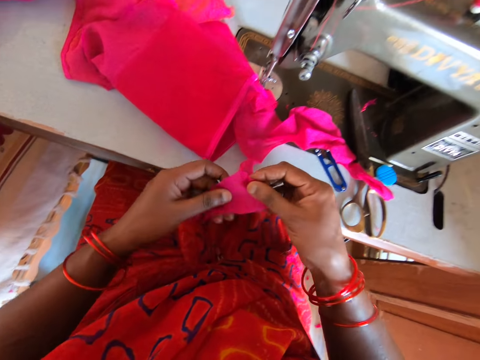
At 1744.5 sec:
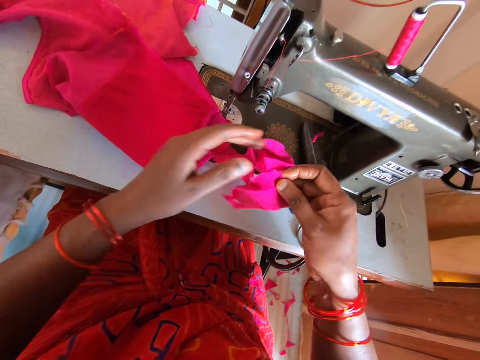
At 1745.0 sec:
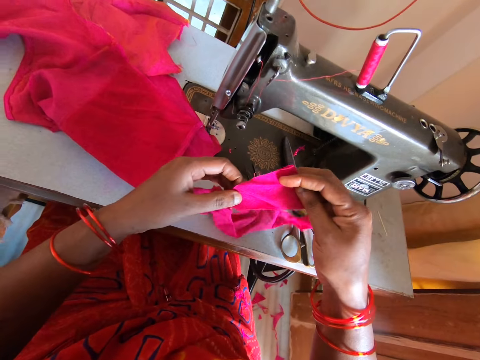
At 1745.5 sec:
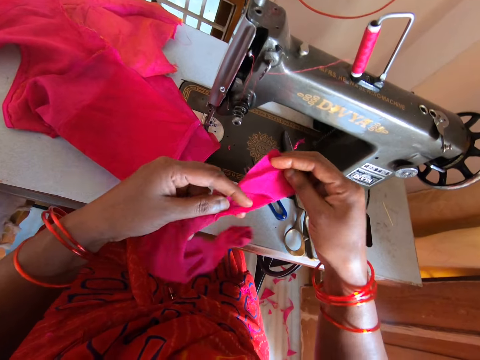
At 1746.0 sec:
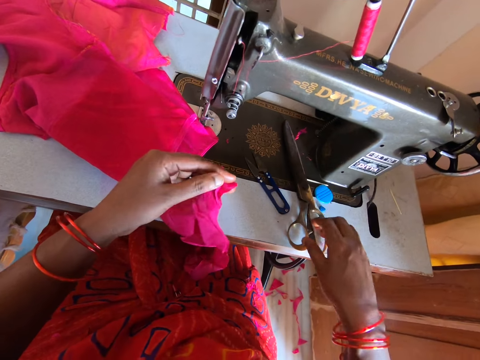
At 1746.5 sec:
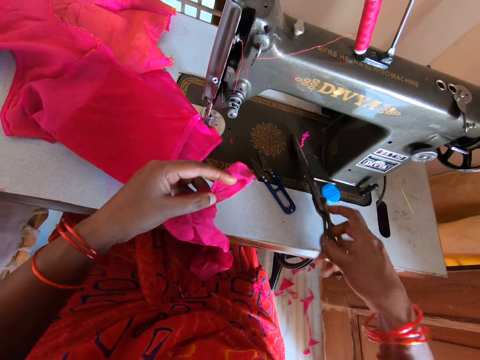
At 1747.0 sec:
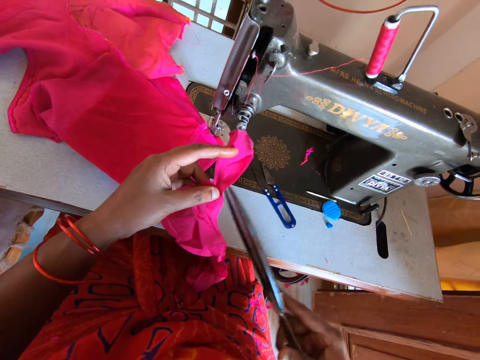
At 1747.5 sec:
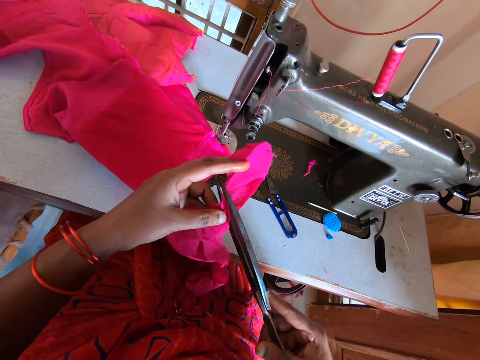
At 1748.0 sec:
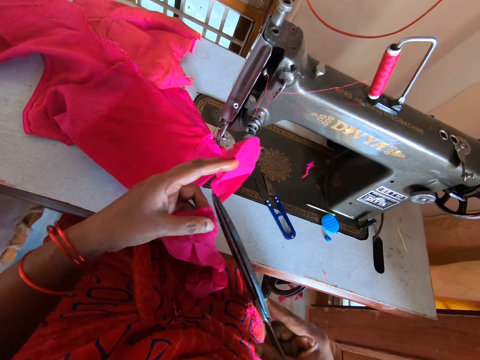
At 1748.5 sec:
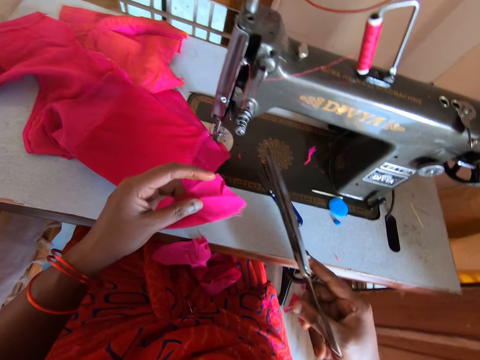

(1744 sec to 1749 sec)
The camera wearer picks up the scissors from the sewing machine. They cut the cloth with the scissors.

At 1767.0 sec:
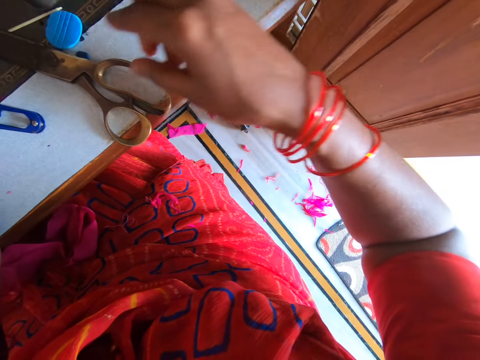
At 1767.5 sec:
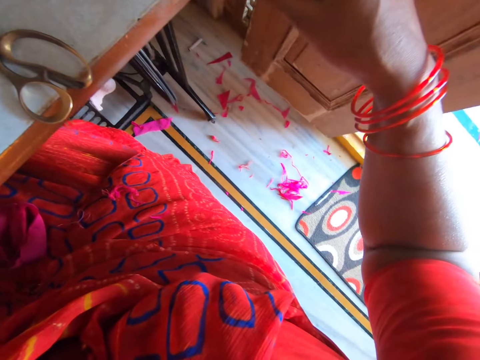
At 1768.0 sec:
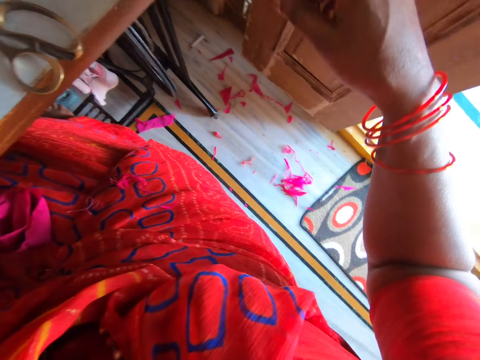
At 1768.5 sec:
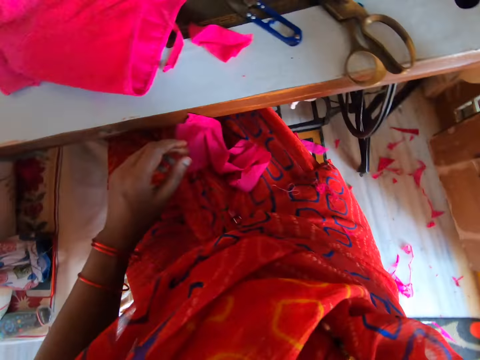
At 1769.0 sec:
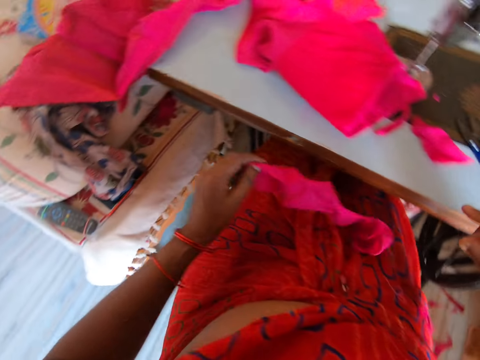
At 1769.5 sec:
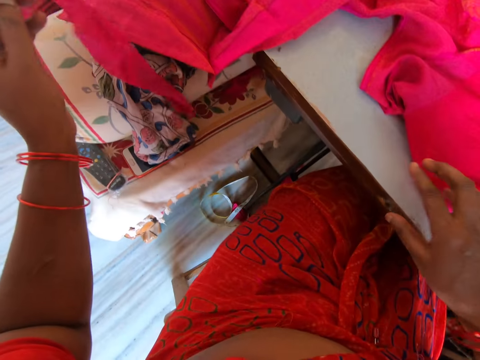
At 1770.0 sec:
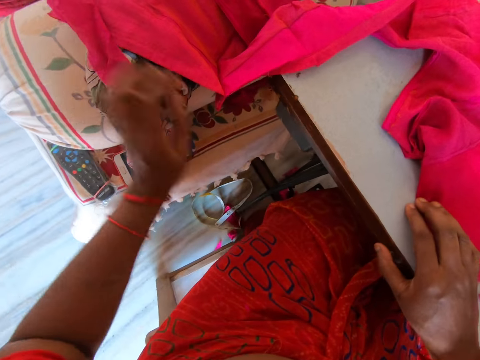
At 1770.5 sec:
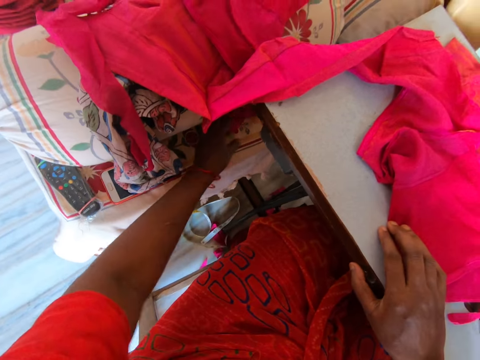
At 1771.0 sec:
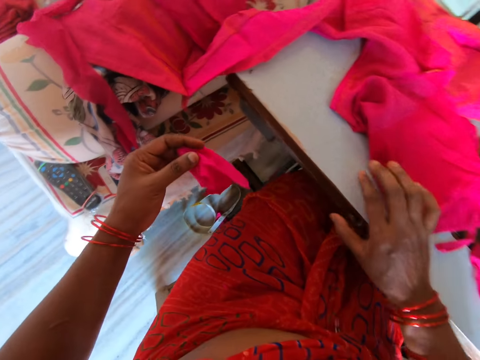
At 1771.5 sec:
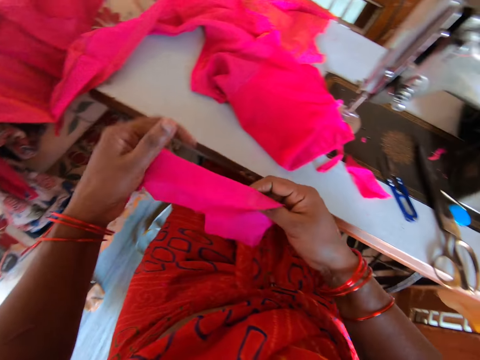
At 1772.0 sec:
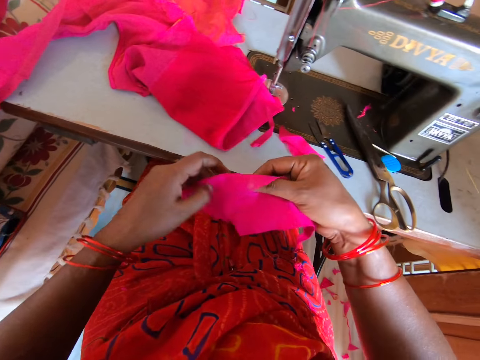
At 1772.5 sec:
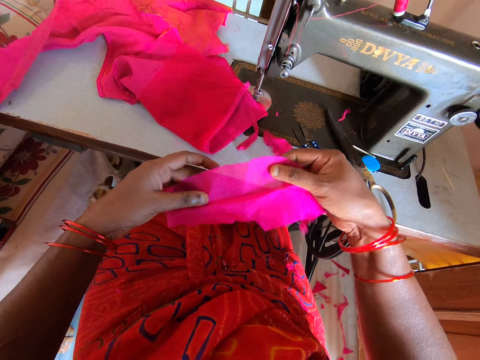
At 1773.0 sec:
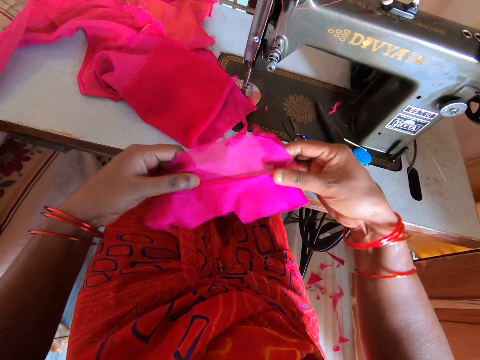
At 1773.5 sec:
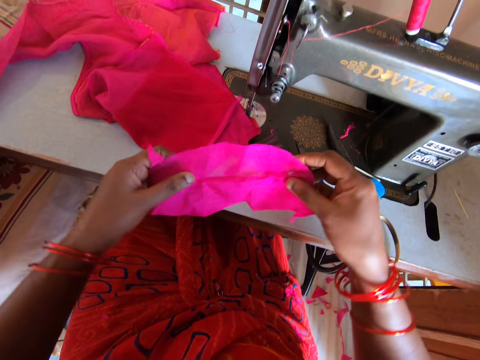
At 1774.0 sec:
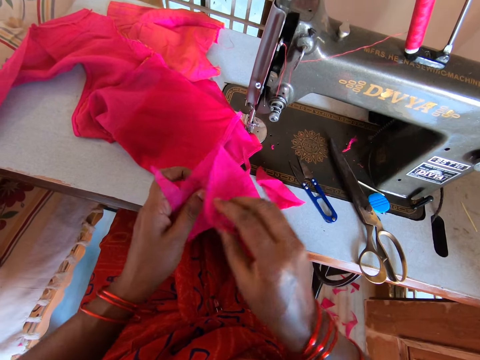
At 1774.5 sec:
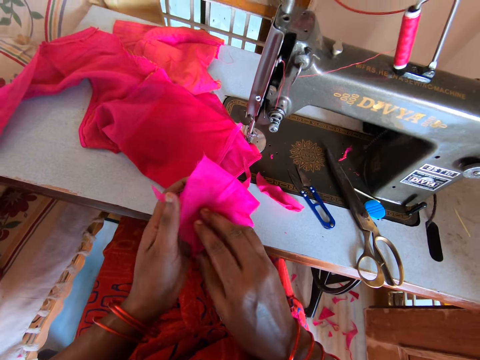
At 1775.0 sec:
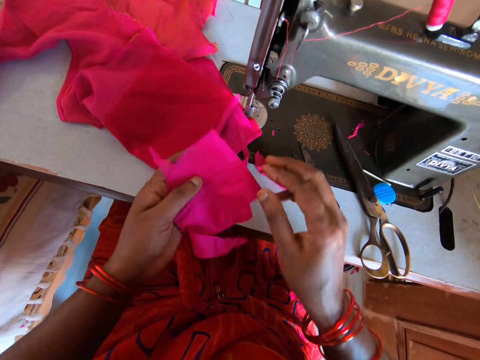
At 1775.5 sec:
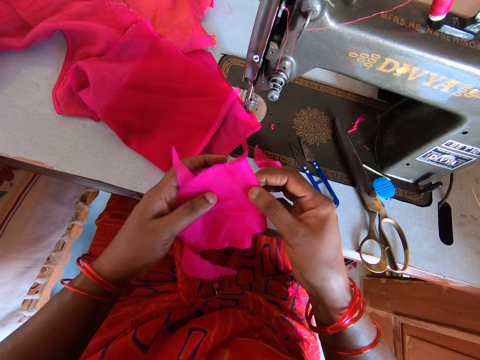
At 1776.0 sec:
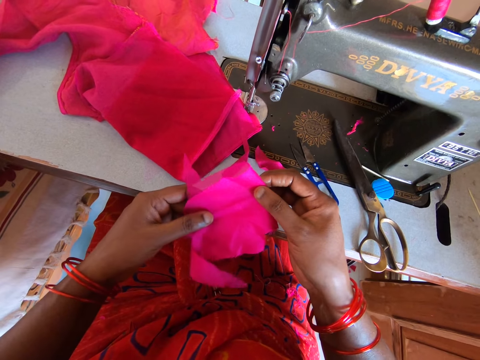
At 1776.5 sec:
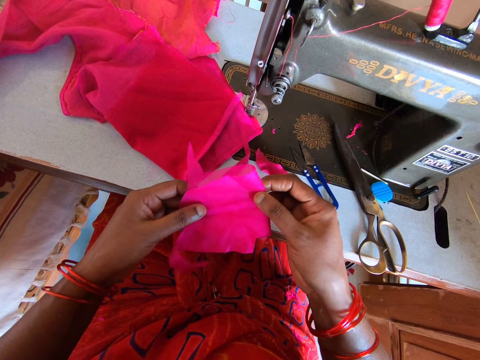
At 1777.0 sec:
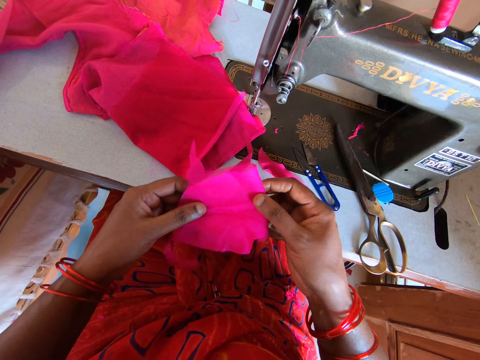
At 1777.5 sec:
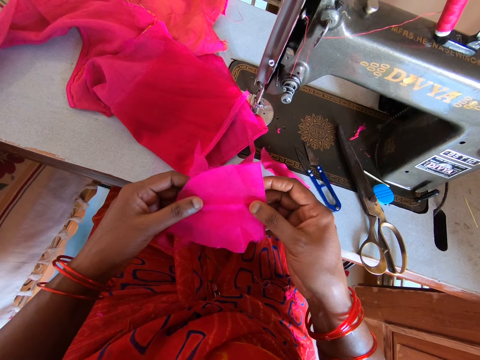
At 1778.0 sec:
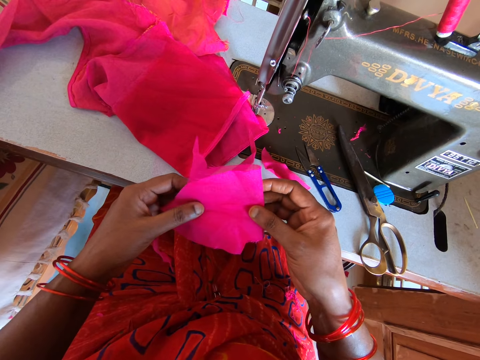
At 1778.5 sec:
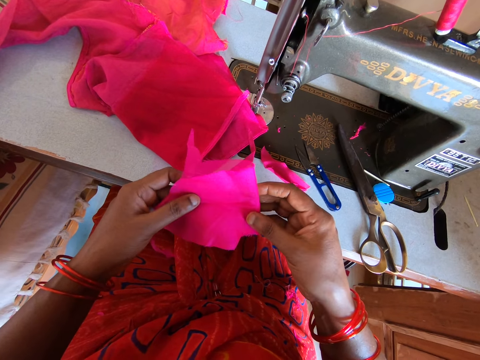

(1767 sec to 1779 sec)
The camera wearer looks around the room. They put down the cloth. They pick up the cloth from other clothes. They look at the cloth. They fold the cloth.

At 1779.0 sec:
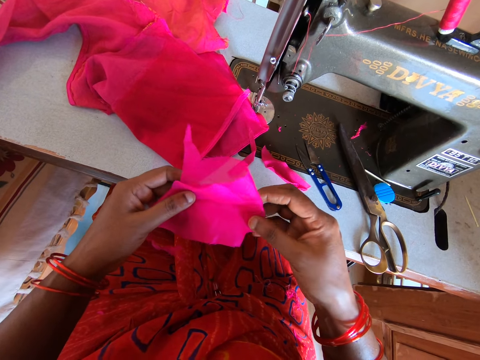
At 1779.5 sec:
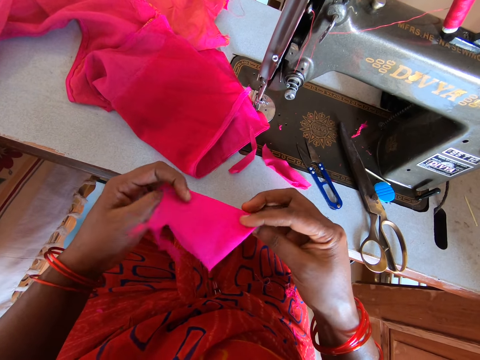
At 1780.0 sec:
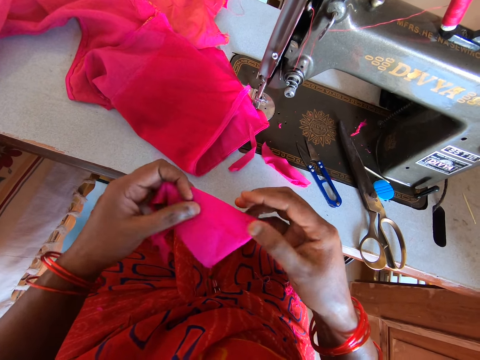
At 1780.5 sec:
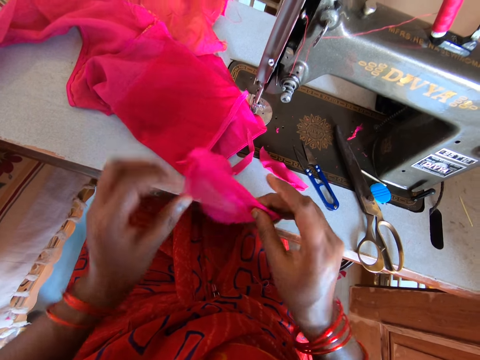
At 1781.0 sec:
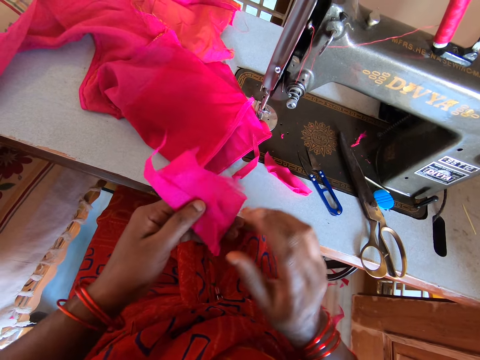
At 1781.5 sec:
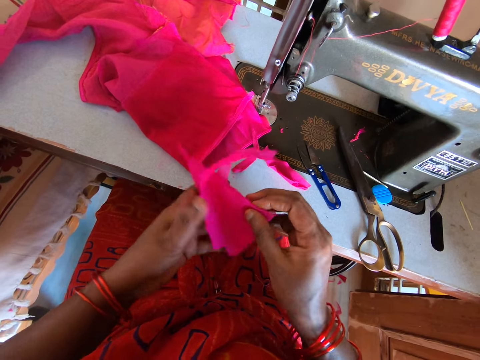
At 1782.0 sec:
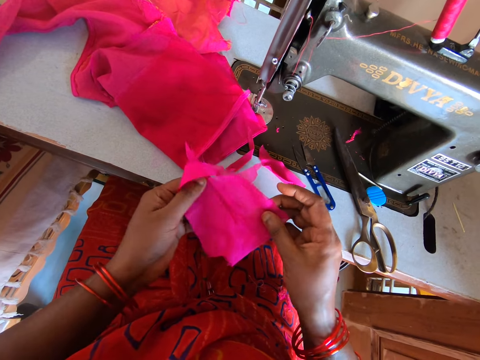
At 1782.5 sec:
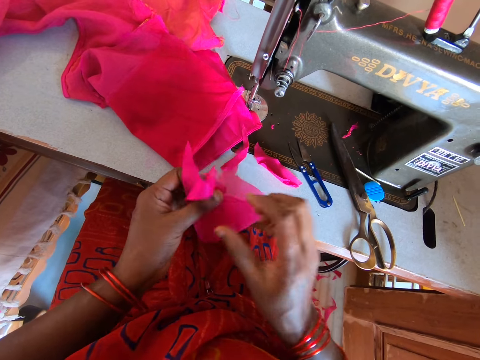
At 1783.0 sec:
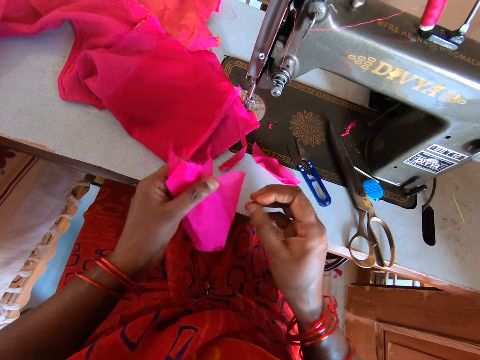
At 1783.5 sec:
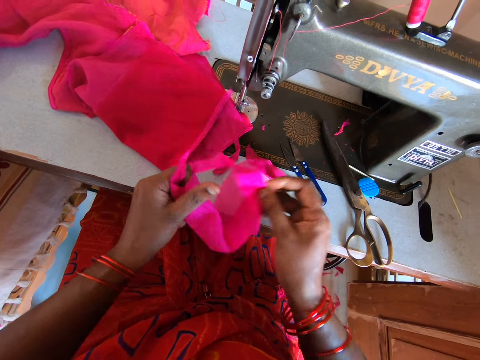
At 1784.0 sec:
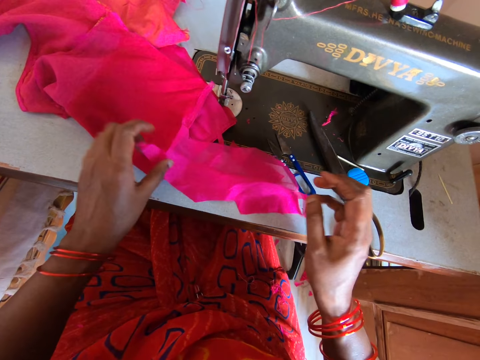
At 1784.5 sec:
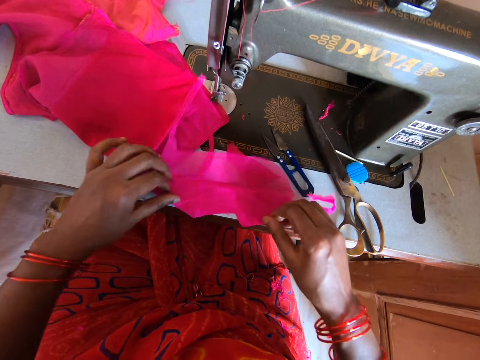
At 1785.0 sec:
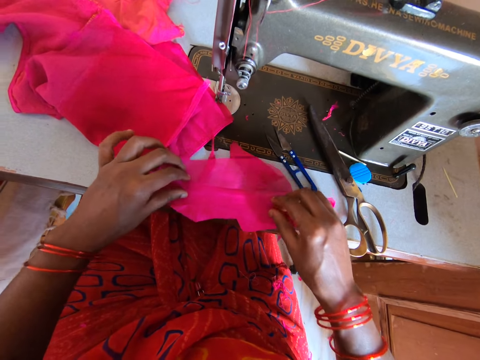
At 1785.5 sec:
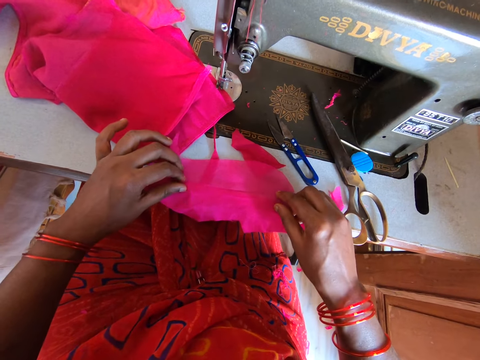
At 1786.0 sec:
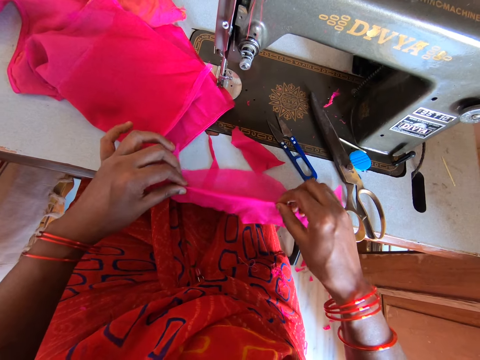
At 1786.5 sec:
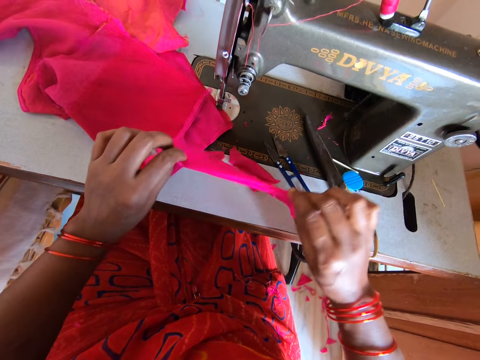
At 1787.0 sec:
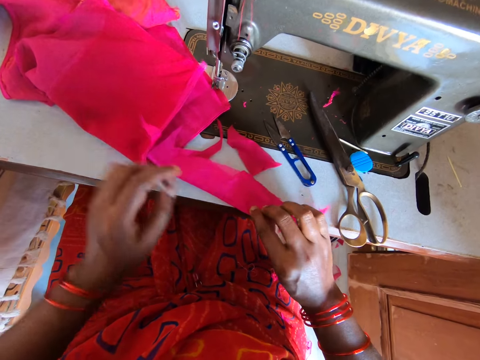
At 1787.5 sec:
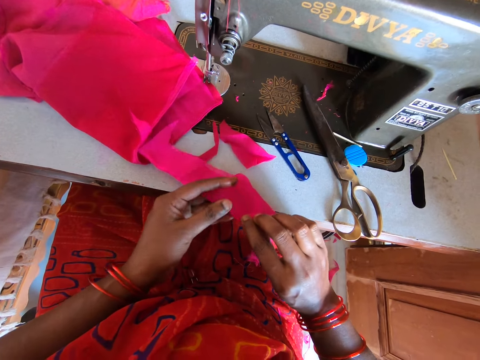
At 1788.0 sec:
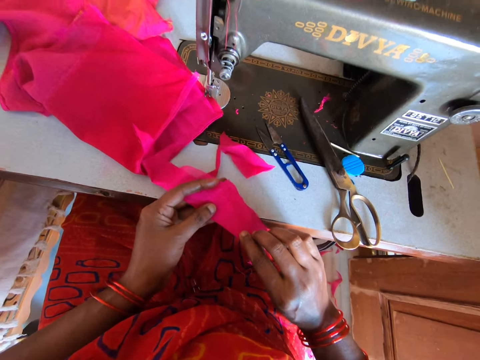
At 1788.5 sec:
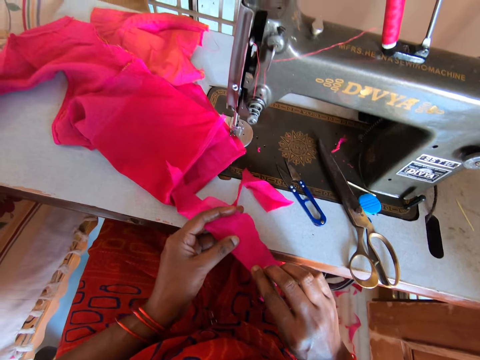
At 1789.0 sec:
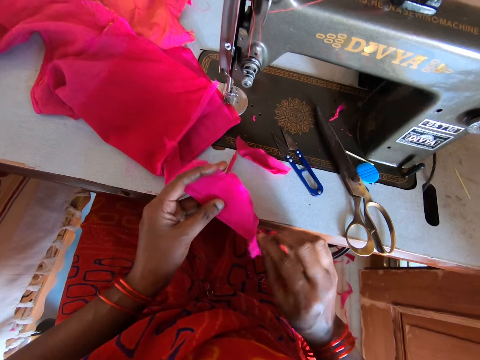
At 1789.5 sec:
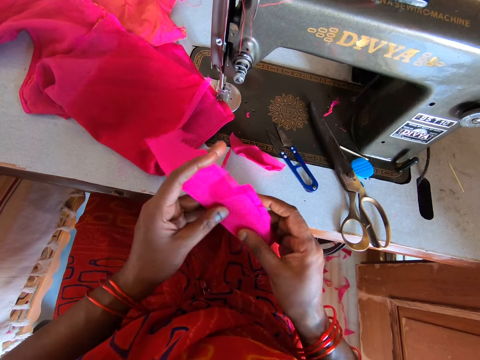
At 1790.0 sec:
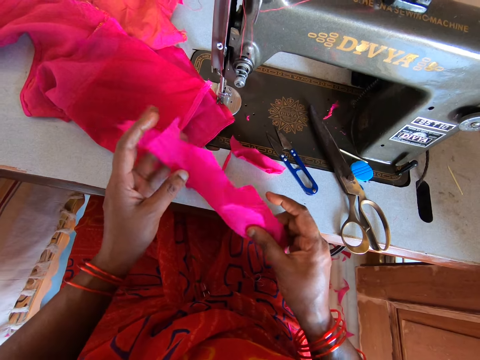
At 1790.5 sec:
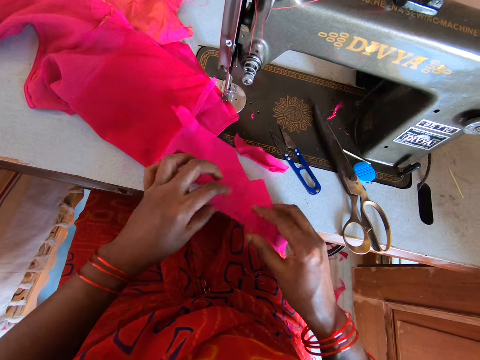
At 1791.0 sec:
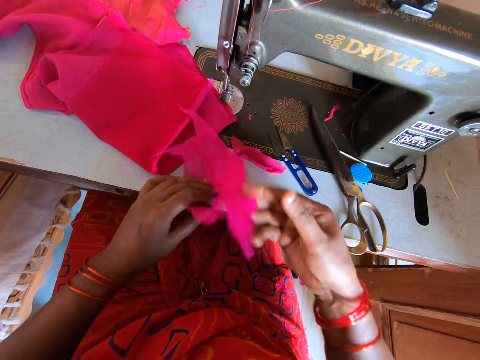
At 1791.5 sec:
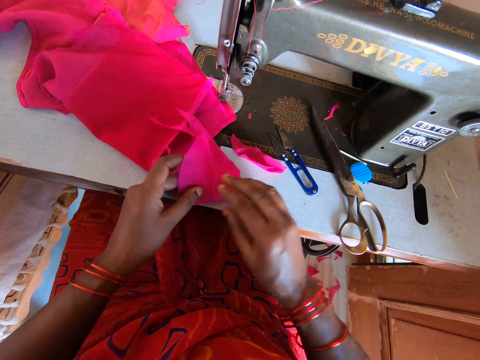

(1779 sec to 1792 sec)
The camera wearer unfolds the cloth. They fold the cloth.
